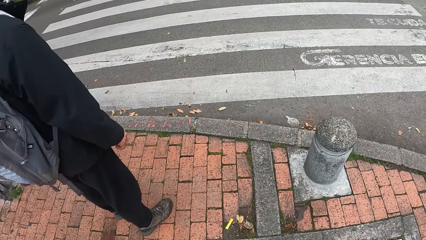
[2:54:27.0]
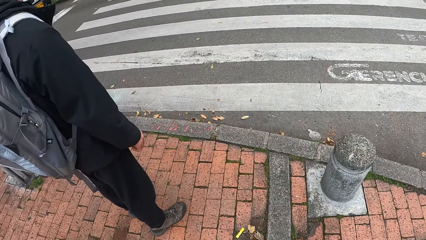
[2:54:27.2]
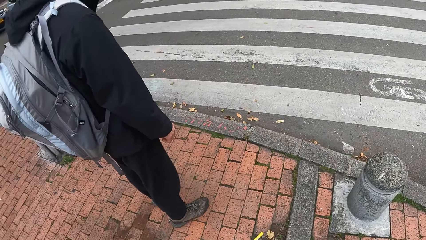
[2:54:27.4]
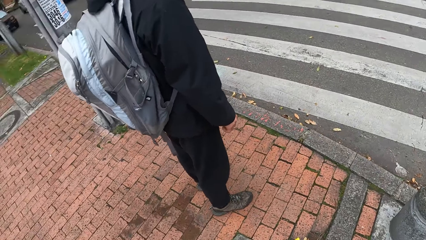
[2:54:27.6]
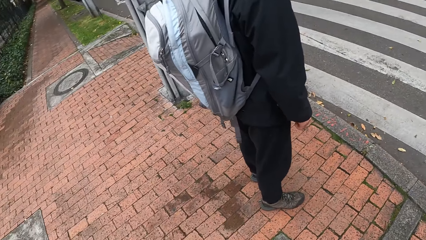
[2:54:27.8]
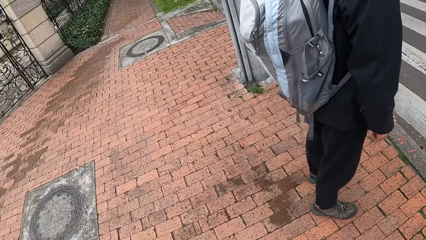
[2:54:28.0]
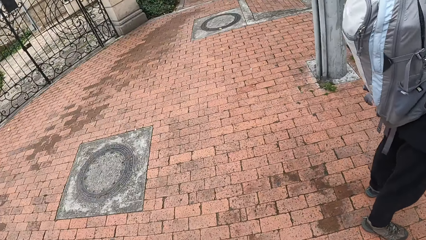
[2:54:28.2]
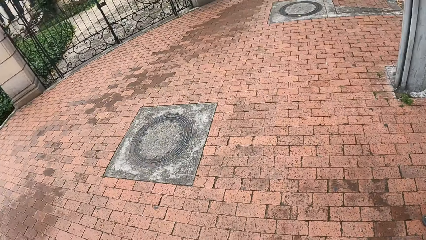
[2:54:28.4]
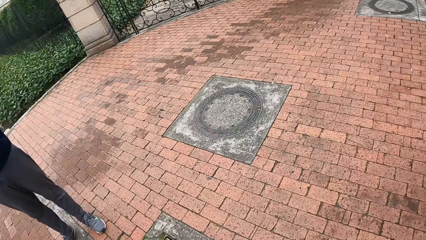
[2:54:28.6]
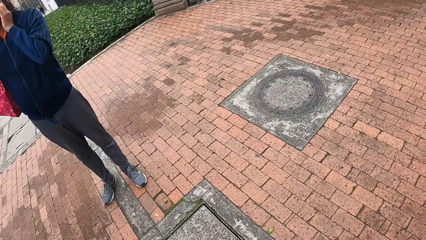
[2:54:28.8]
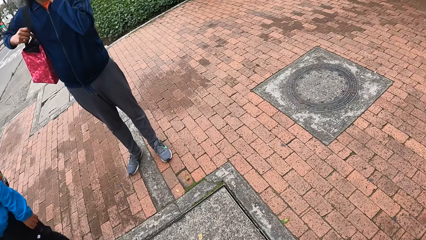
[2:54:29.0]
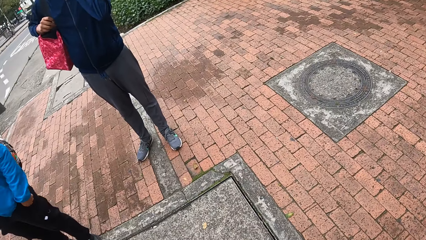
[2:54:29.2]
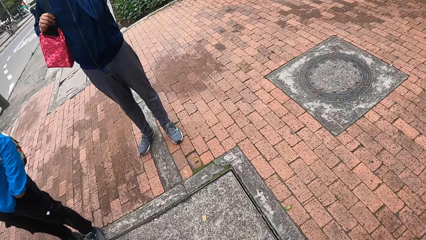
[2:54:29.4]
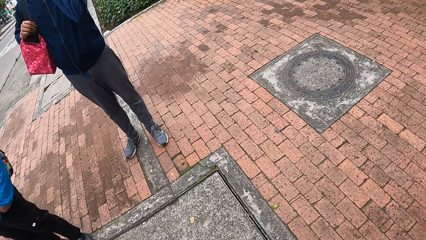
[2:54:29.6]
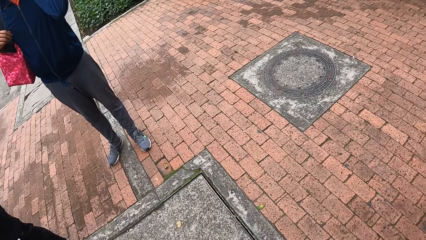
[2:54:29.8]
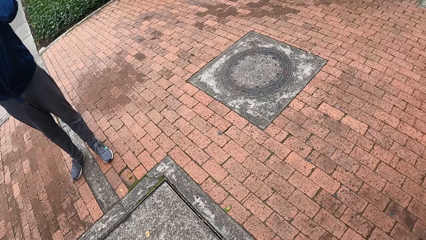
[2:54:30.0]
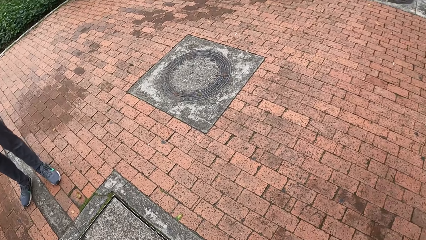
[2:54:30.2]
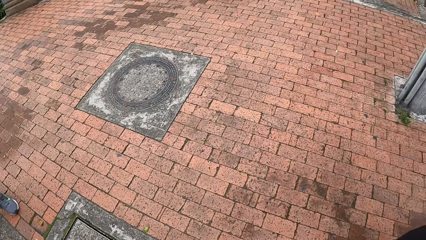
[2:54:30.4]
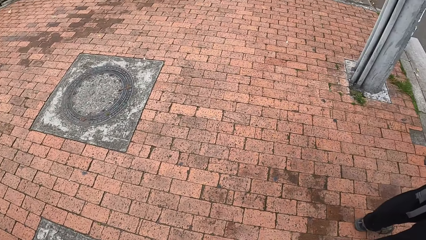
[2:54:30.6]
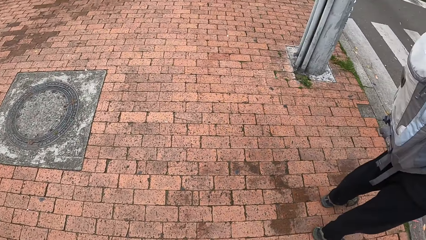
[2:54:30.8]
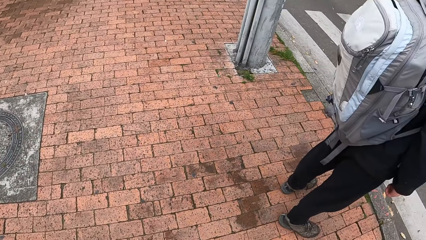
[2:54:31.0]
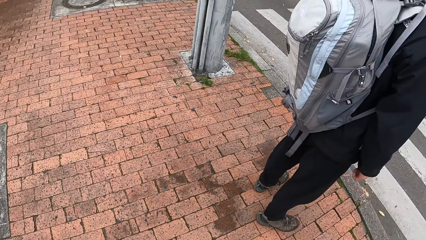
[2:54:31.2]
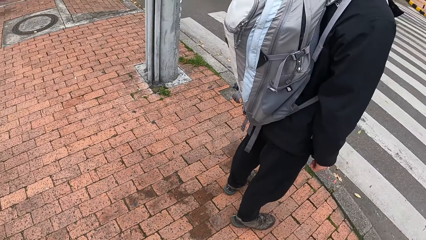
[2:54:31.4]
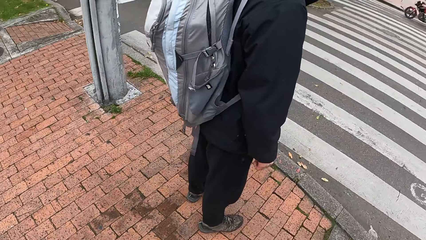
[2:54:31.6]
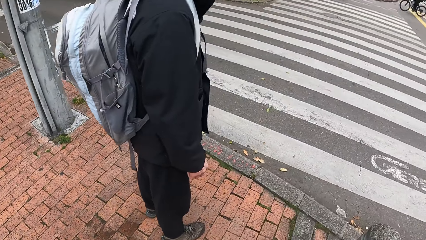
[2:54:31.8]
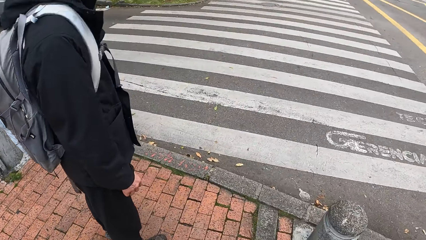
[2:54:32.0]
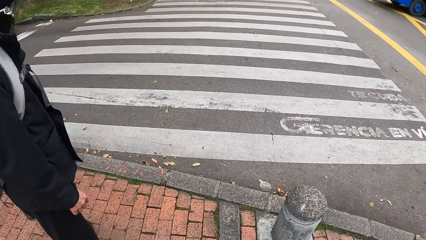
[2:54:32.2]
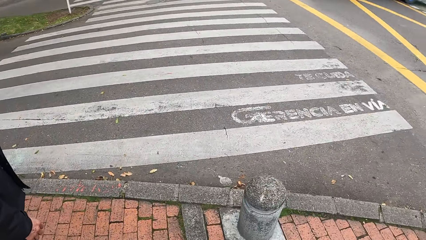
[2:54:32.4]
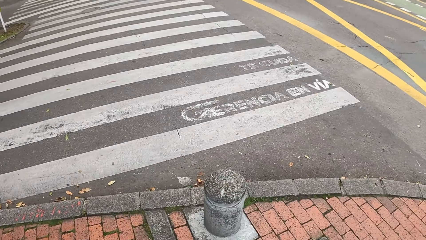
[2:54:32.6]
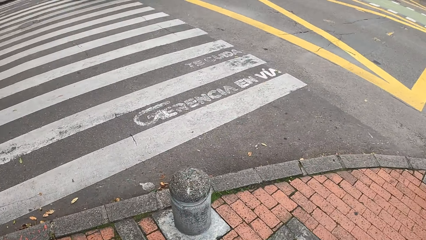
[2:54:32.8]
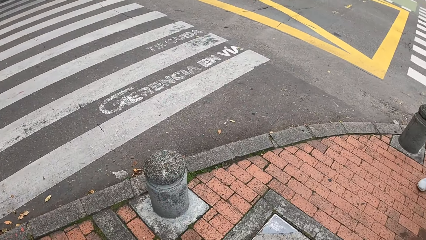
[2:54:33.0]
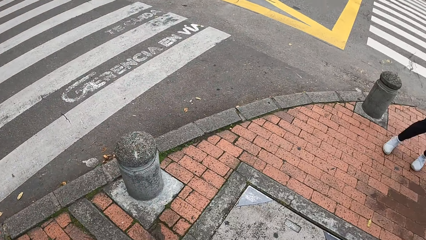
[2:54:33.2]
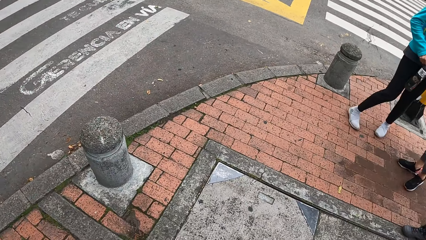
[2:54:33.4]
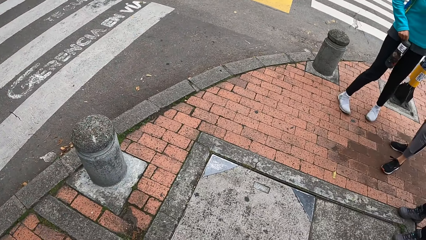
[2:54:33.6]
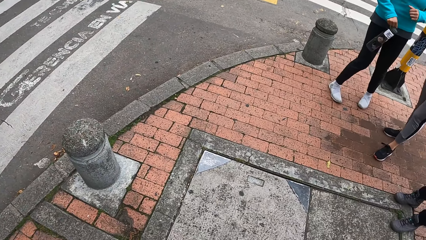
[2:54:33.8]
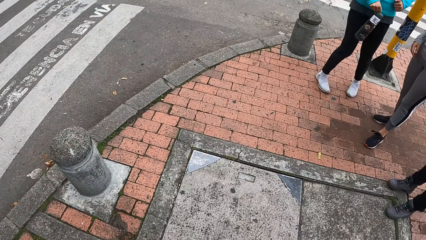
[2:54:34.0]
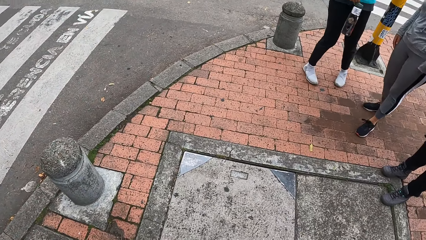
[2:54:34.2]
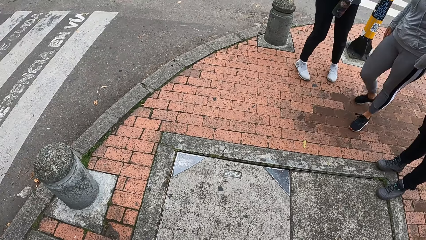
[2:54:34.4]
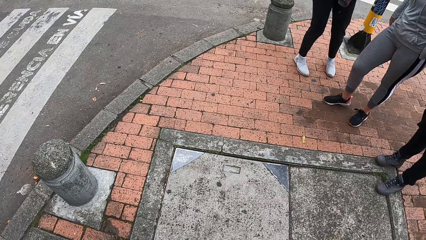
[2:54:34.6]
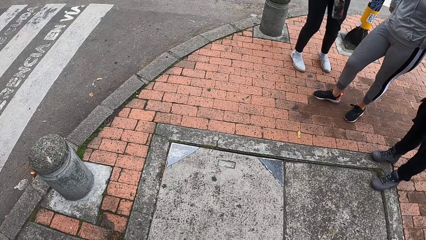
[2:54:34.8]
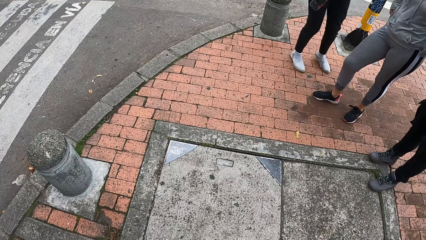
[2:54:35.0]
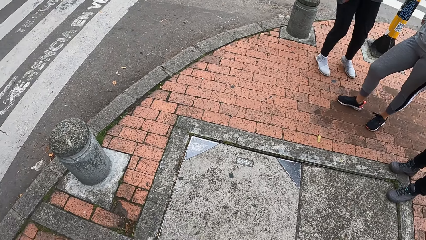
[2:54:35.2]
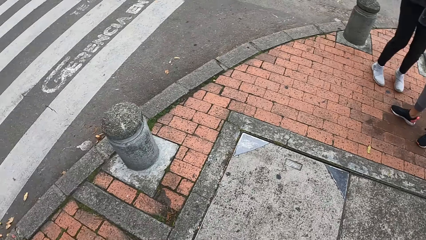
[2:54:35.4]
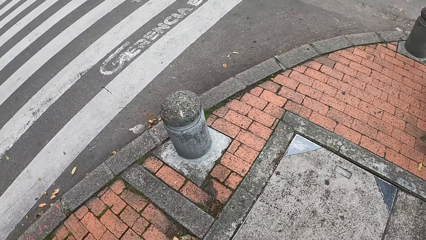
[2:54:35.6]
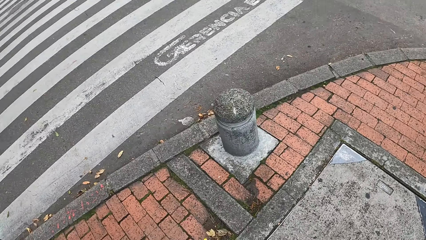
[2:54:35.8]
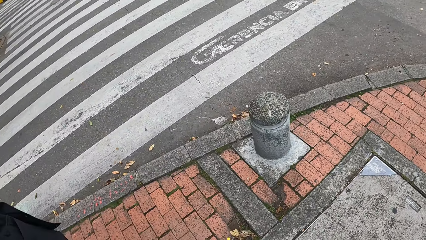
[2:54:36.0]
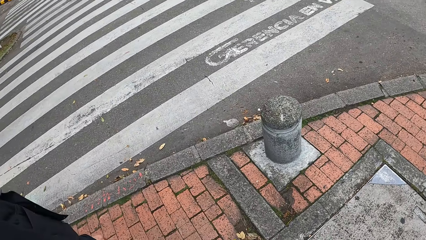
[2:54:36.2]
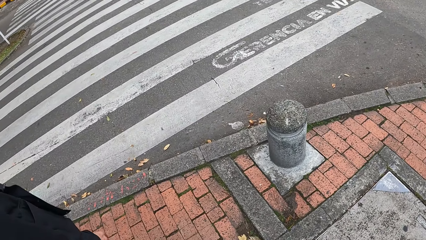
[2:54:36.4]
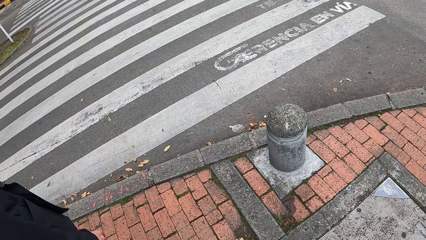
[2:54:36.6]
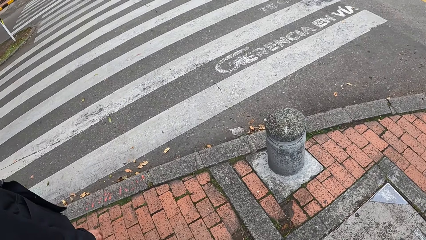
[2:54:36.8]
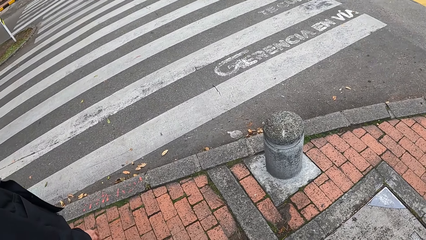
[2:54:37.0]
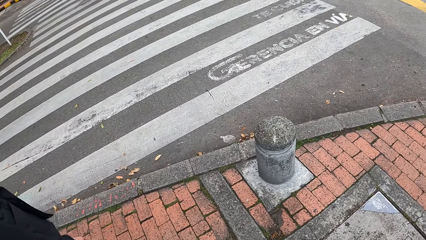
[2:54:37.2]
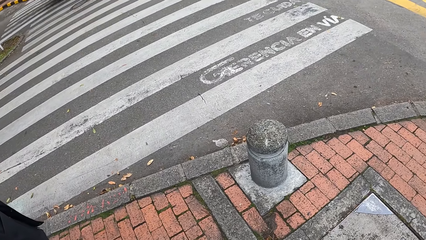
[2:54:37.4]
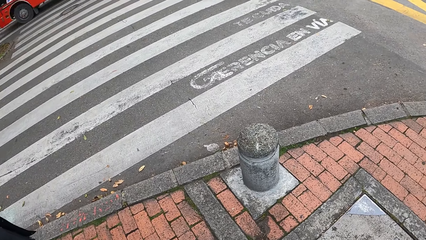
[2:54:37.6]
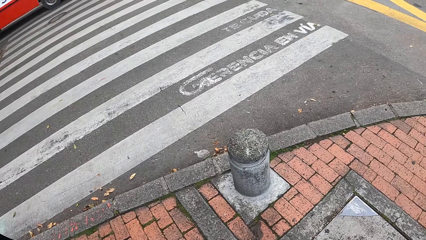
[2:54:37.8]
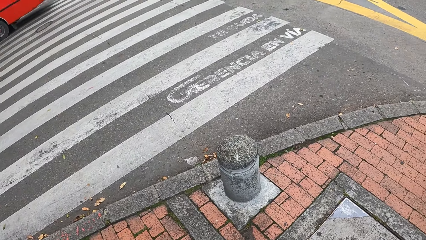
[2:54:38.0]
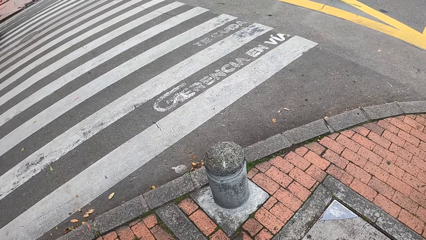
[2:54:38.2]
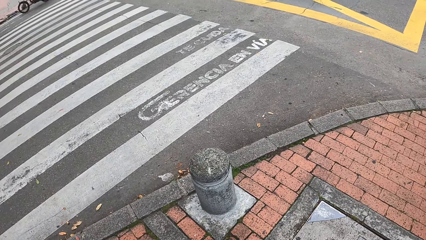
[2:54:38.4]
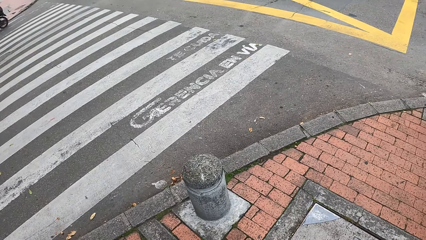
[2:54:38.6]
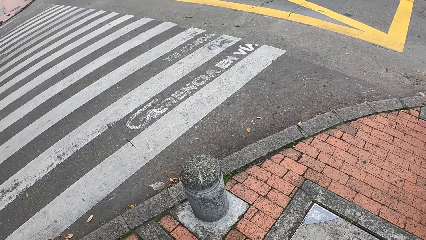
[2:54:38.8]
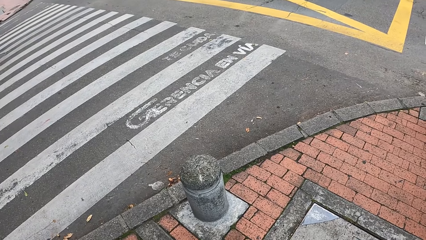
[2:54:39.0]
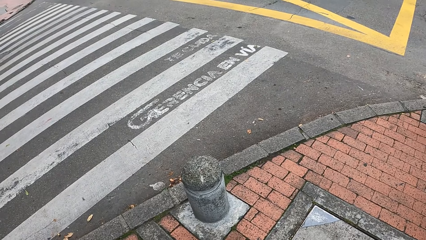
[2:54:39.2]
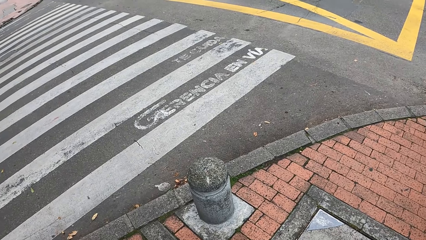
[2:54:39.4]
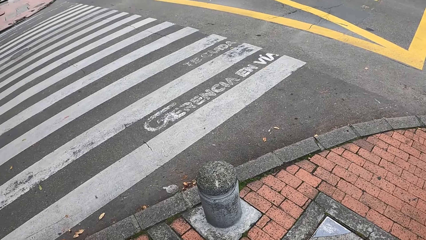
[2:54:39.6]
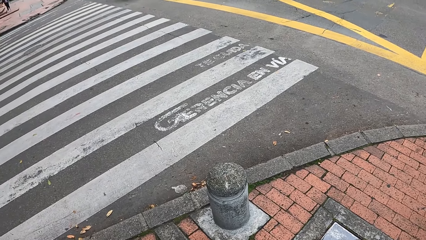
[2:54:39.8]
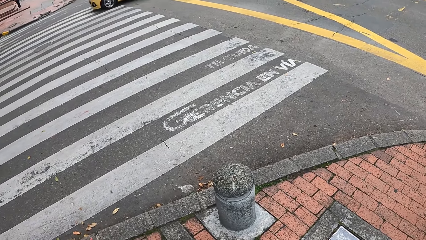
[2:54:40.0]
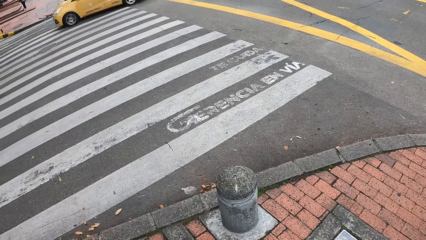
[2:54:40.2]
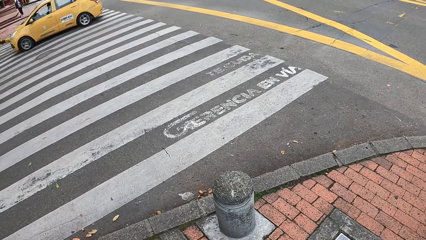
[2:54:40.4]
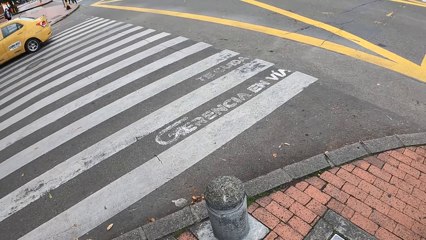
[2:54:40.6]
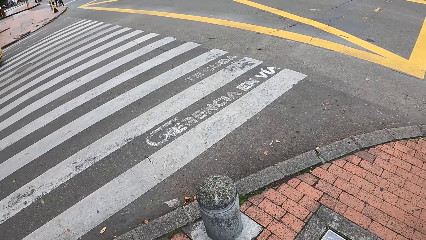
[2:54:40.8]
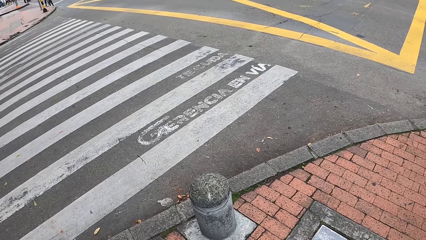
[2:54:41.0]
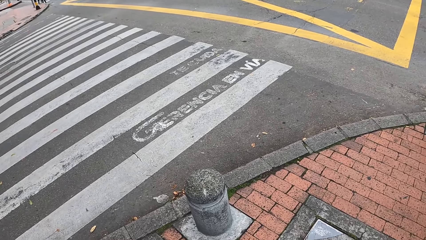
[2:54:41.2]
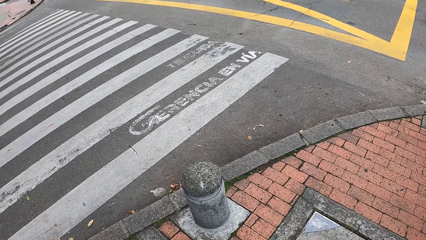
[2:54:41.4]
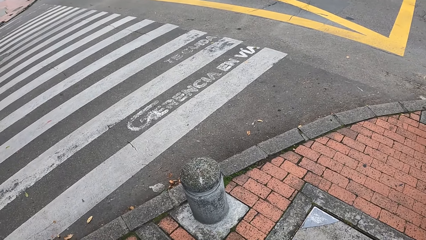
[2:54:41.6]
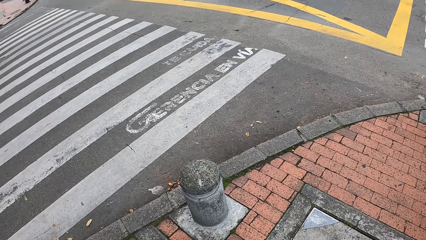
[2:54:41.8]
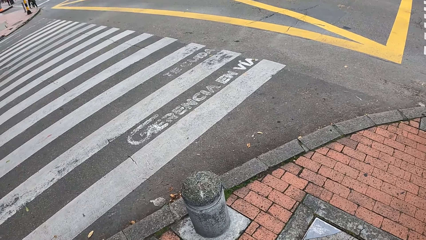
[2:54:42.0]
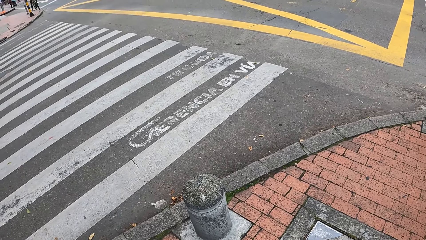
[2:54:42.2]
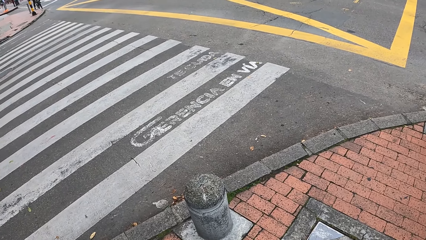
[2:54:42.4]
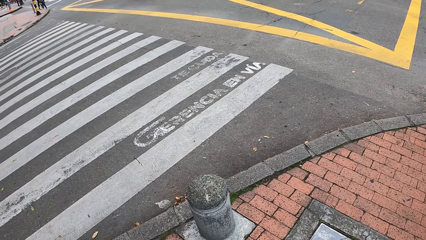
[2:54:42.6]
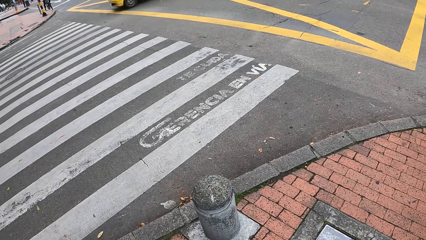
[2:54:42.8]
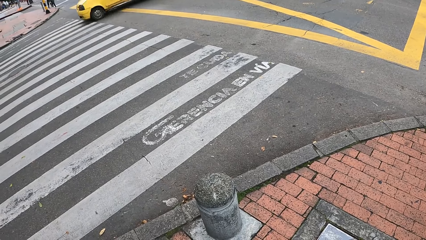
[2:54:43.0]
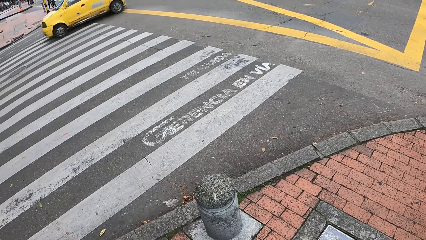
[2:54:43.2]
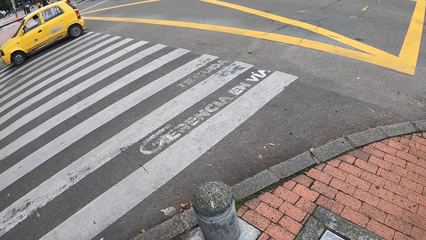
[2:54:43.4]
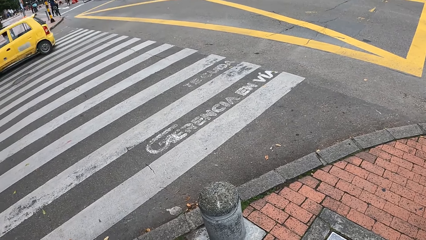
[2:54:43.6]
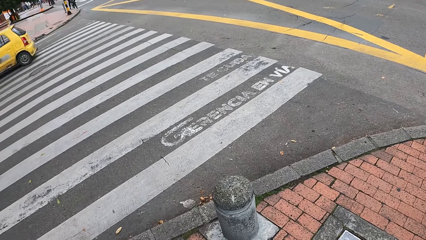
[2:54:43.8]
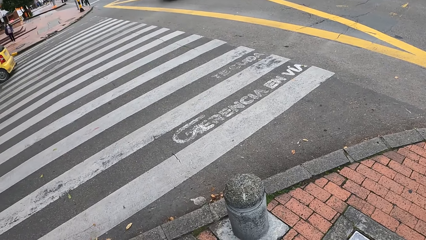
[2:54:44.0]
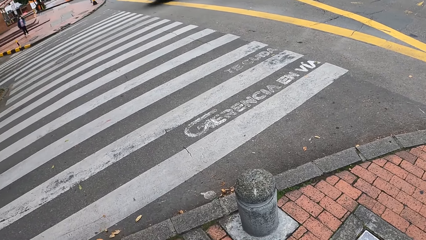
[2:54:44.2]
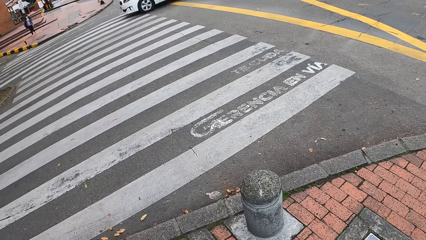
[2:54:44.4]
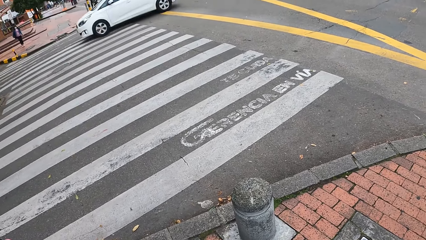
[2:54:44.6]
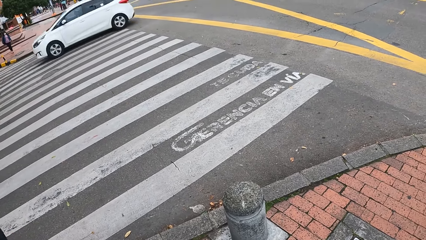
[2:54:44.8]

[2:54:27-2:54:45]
The camera wearer stares at the road. A yellow car drives past the camera wearer. The yellow car drives past again.
